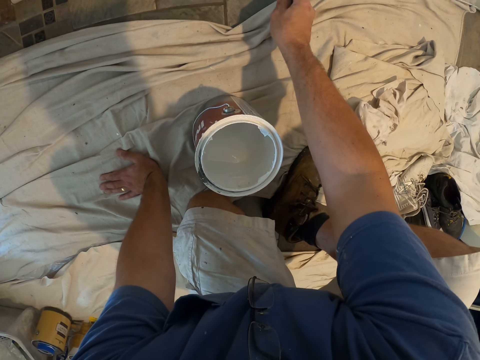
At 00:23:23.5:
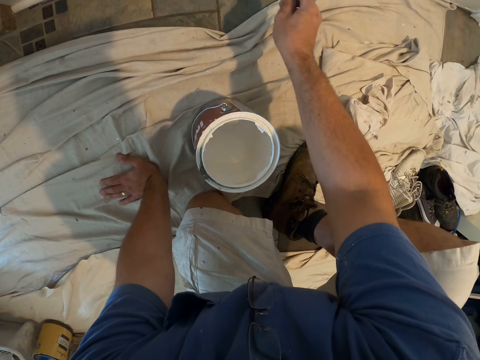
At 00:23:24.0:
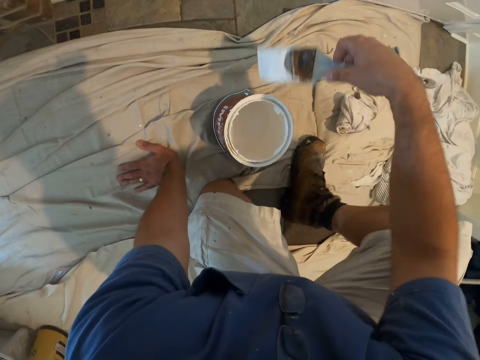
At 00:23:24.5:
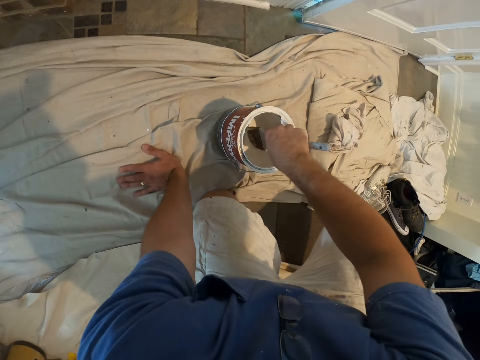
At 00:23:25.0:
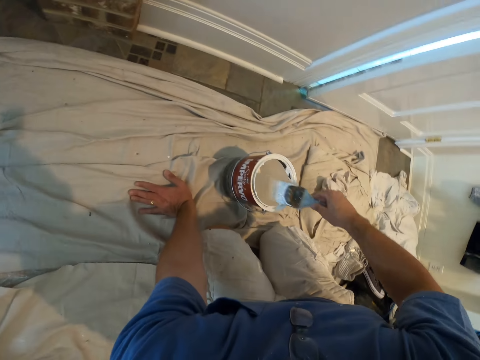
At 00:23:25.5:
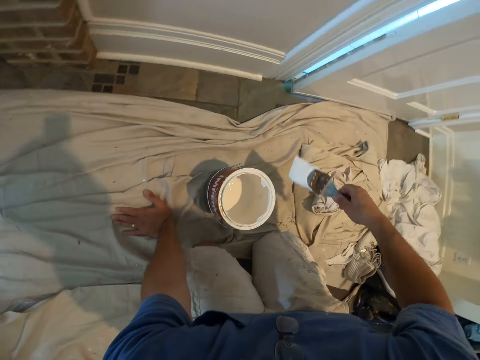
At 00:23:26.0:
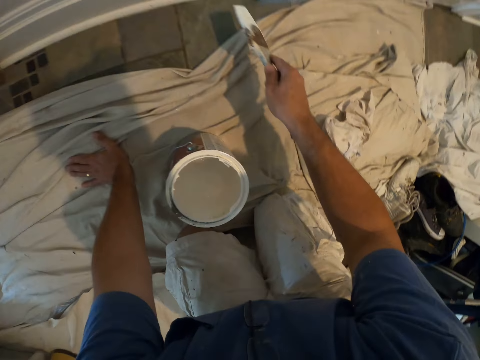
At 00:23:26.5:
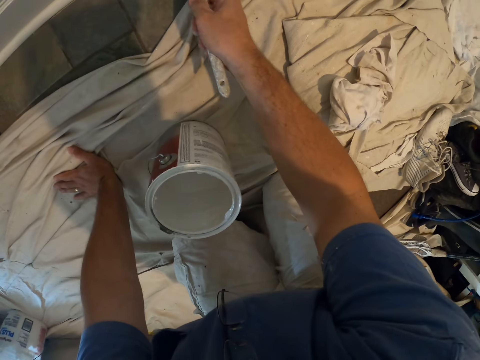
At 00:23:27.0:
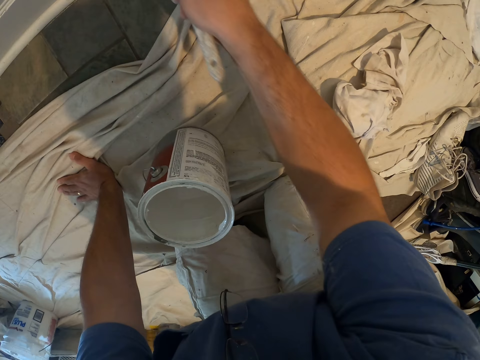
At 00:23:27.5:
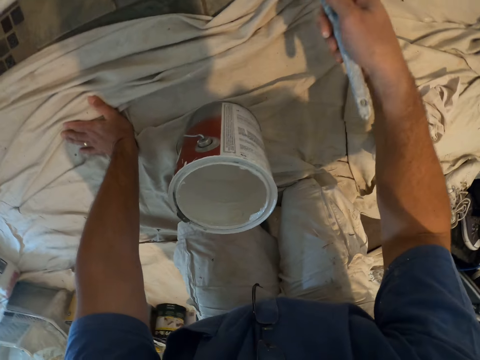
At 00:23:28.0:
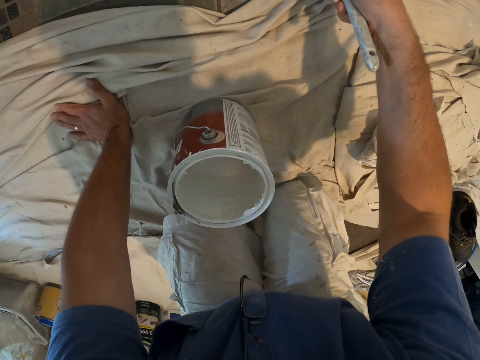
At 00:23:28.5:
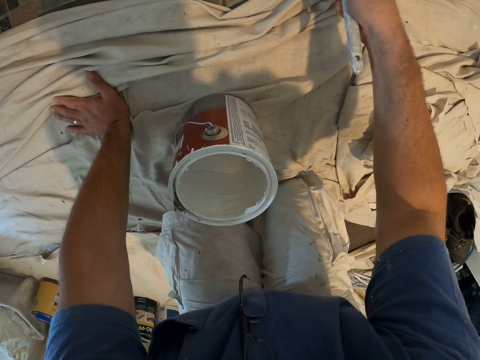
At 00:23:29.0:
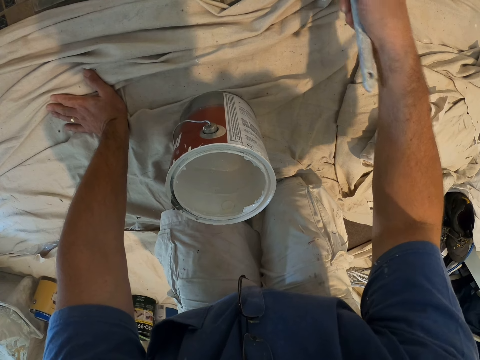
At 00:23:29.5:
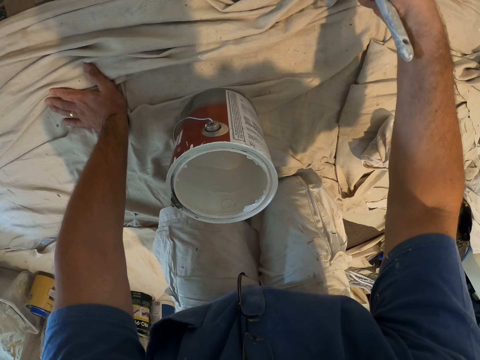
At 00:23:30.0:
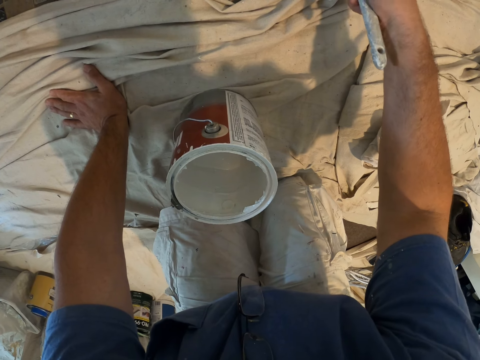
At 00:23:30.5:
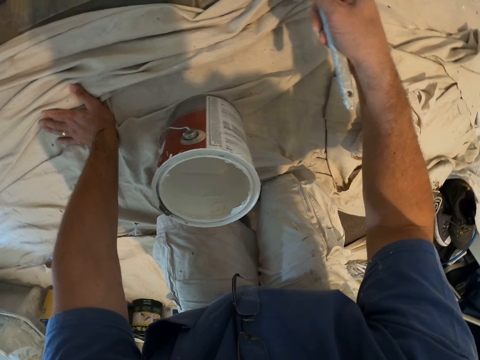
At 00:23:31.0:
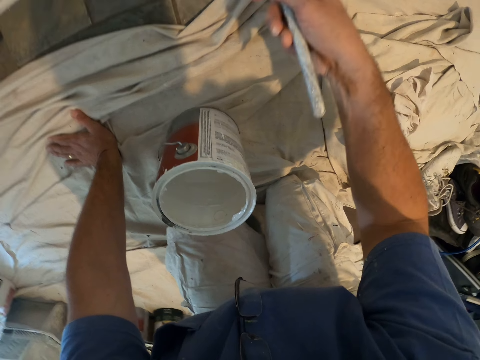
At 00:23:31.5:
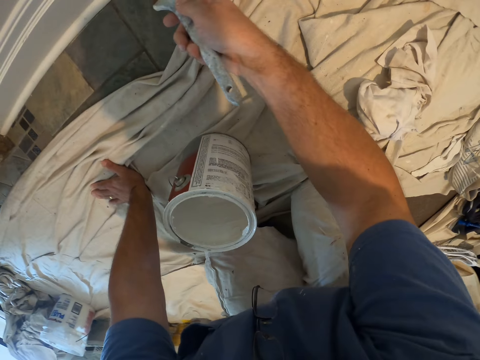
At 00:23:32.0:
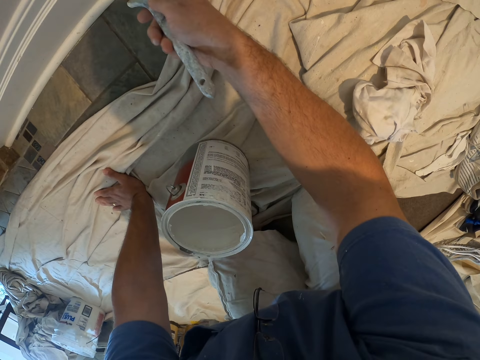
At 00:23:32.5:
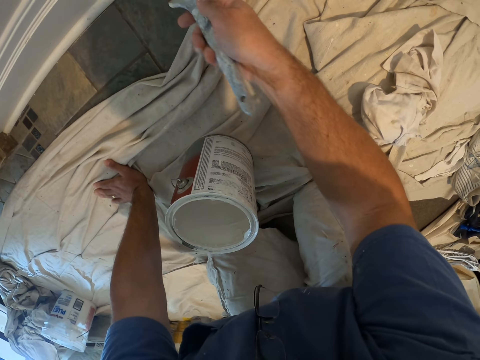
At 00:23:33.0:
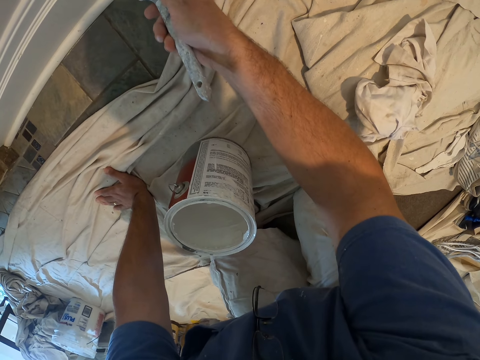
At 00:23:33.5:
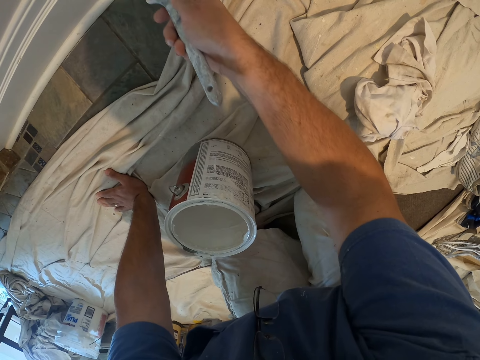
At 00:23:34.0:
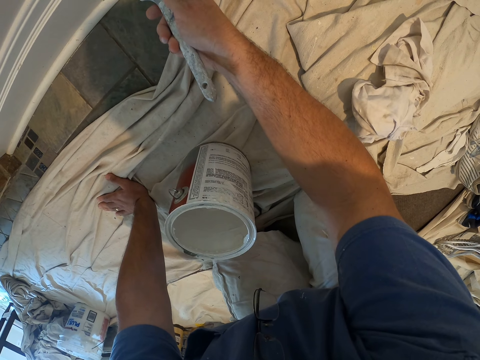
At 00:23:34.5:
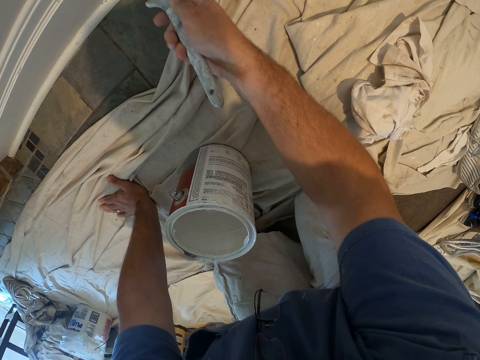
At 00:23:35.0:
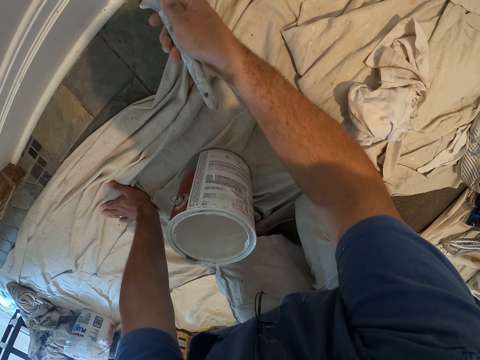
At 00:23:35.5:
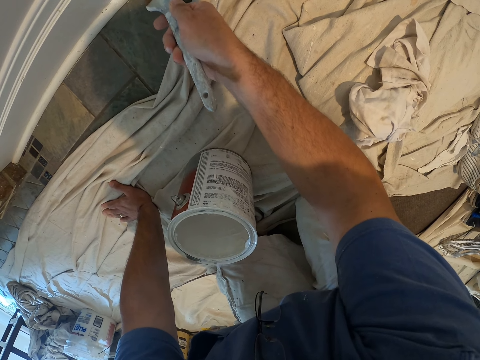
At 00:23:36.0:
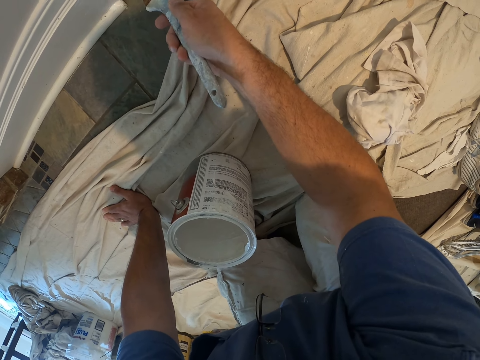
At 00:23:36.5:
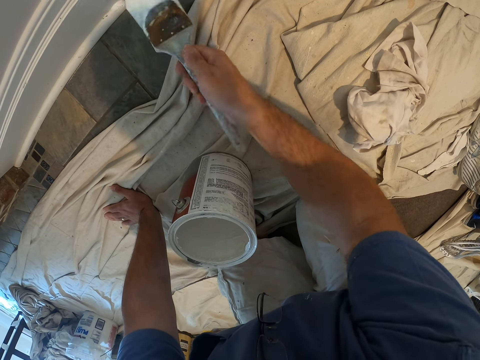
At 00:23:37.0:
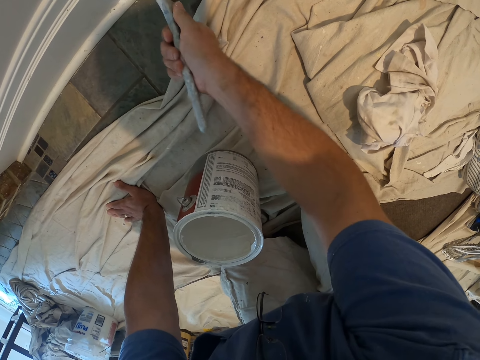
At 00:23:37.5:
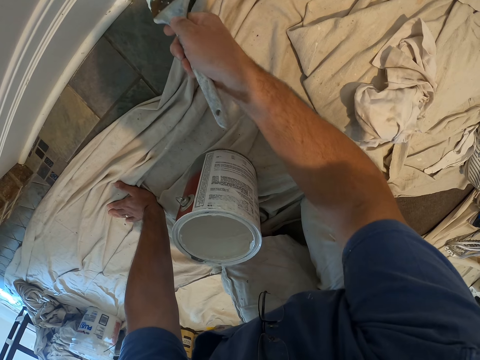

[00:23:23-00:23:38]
The camera wearer dips the paint brush into a paint container. They paint the doorpost or wall edgeboard with the paint brush.

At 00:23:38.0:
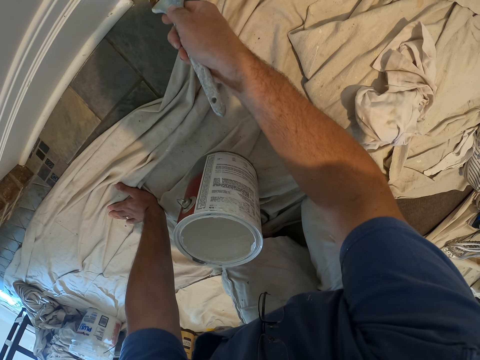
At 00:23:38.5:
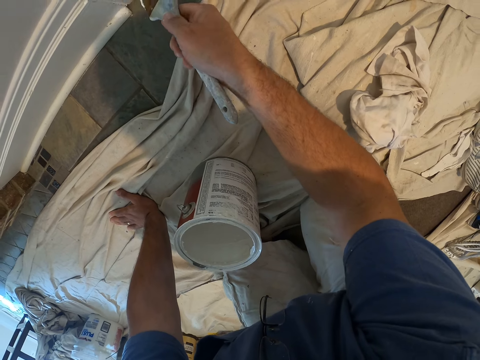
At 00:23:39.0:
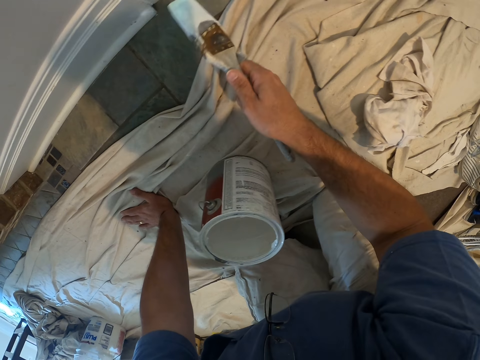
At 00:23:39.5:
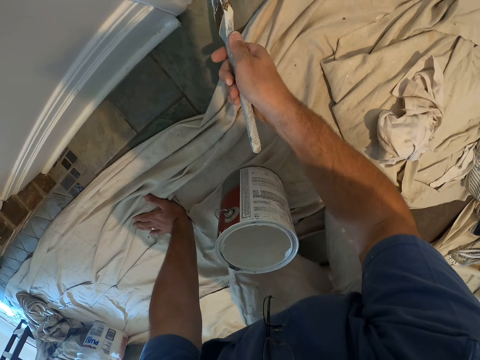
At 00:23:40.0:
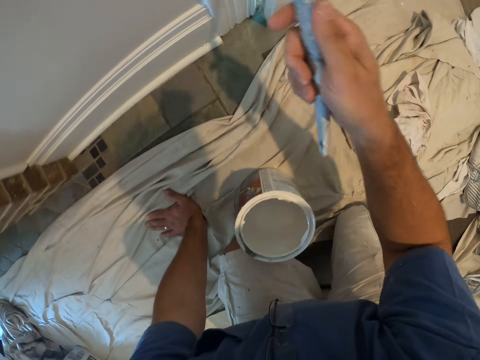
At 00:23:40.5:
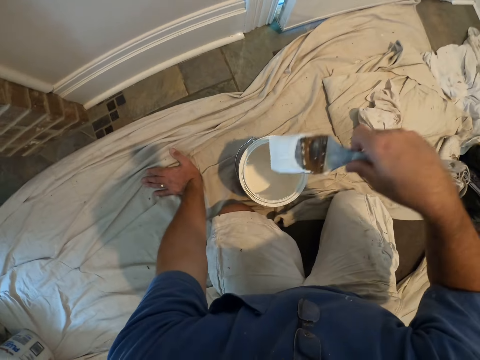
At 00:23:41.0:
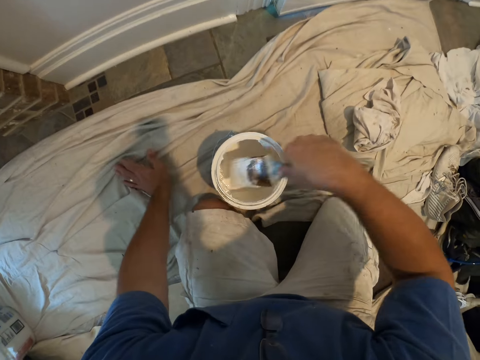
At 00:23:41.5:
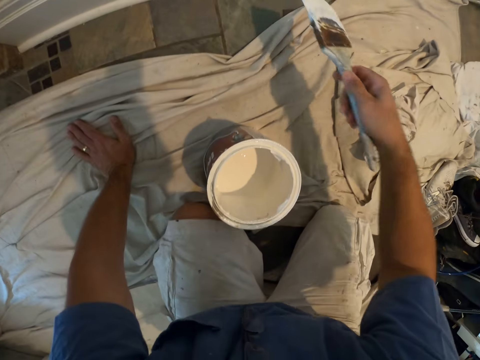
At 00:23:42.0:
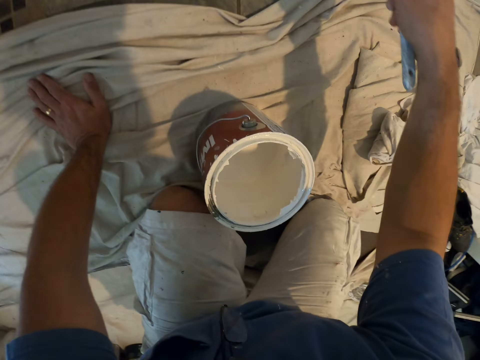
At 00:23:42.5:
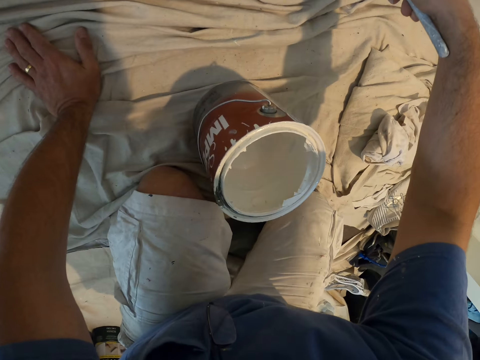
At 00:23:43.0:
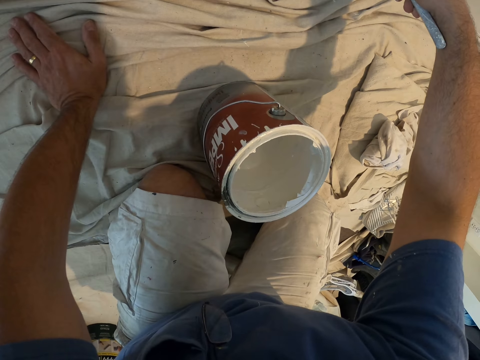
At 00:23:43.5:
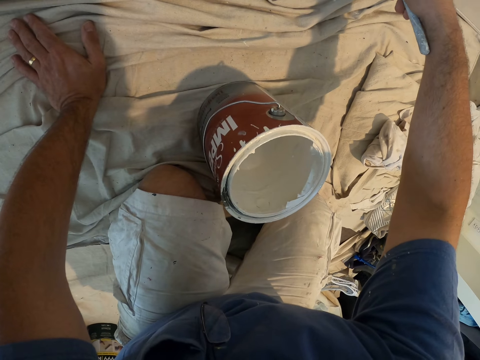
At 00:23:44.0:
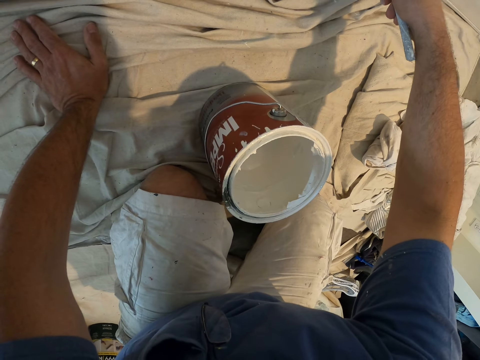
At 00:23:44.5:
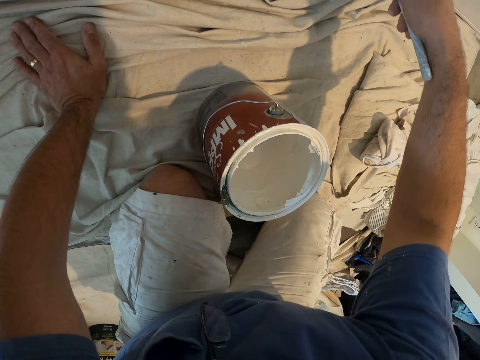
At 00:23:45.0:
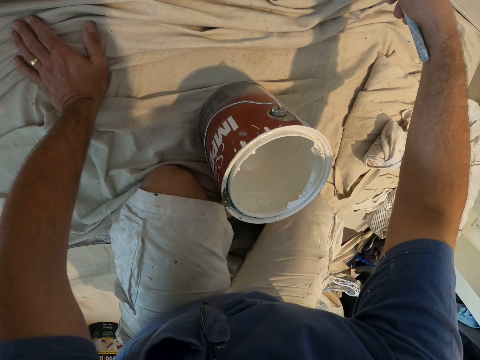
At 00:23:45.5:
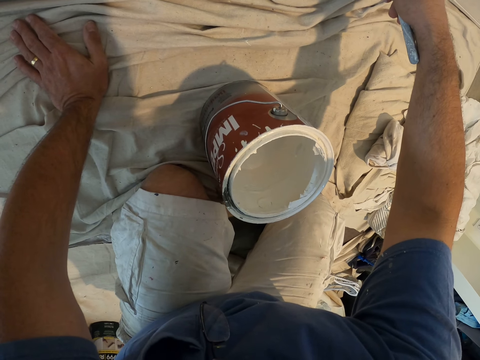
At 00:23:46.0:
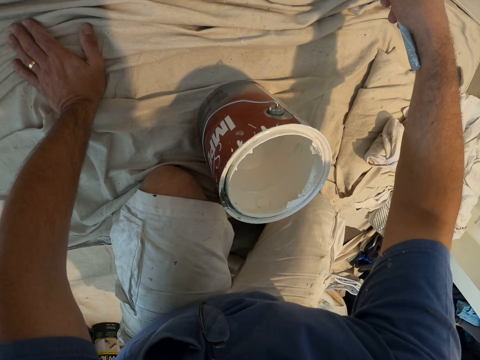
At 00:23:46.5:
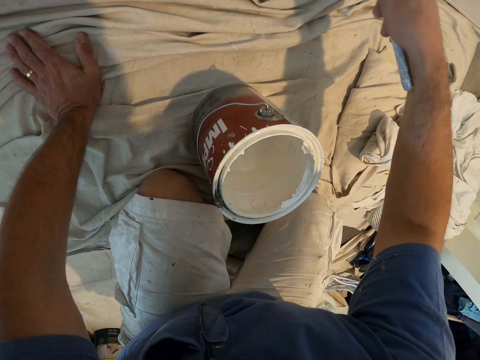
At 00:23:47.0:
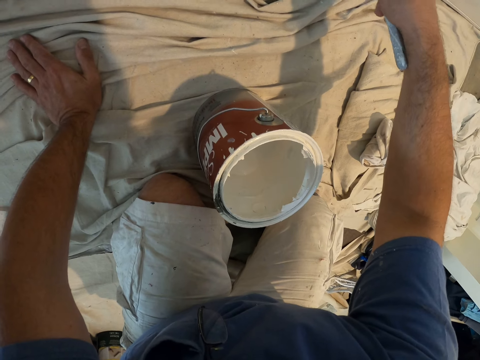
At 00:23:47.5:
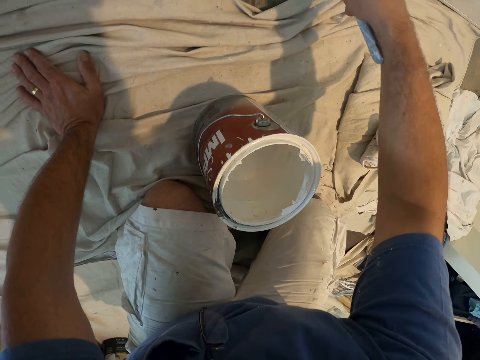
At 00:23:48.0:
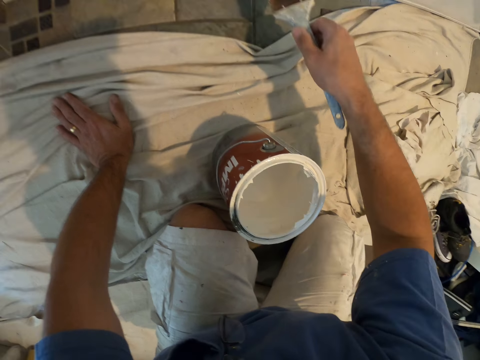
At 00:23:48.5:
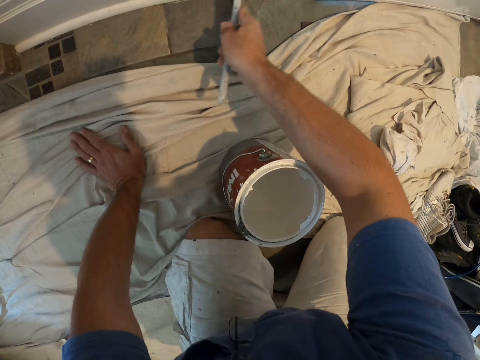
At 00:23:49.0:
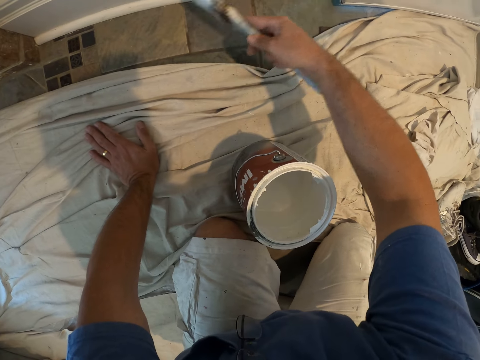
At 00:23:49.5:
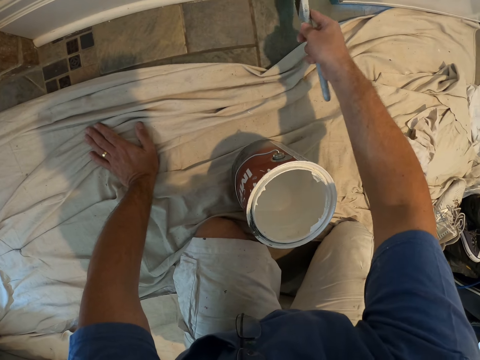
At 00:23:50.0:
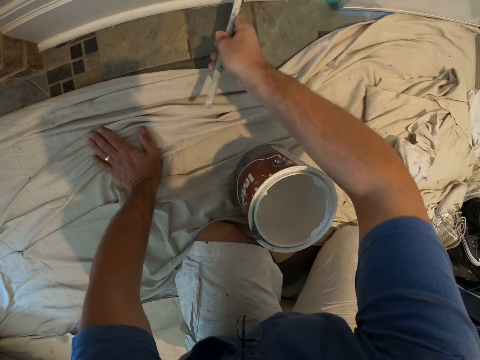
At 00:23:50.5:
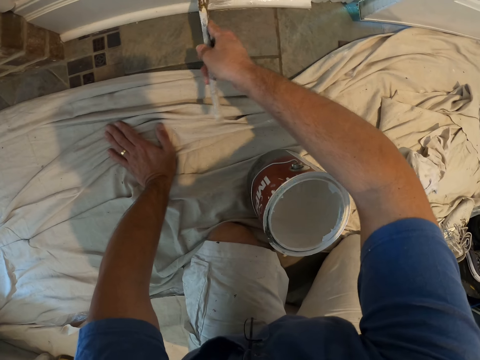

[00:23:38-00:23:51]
The camera wearer dips the paint brush into a paint container. They paint the doorpost or wall edgeboard with the paint brush.
